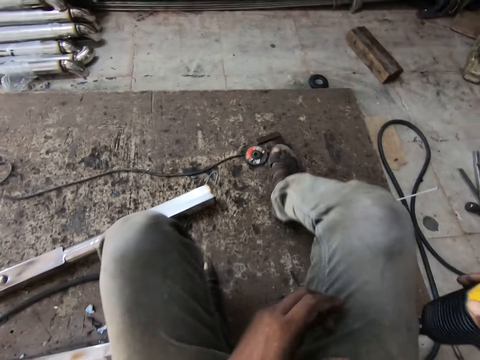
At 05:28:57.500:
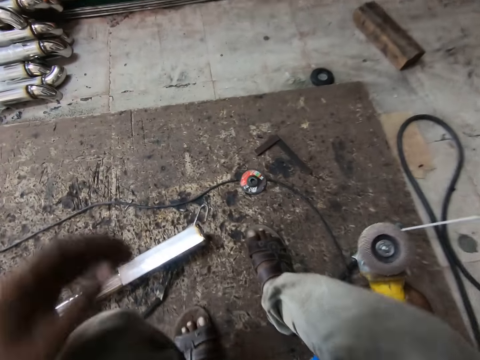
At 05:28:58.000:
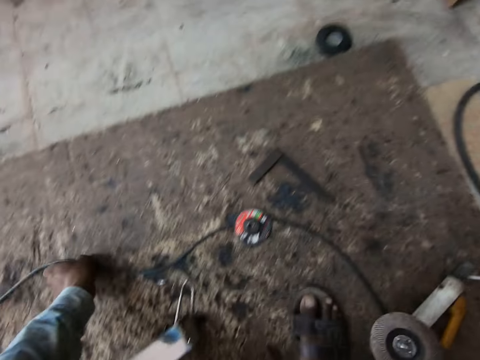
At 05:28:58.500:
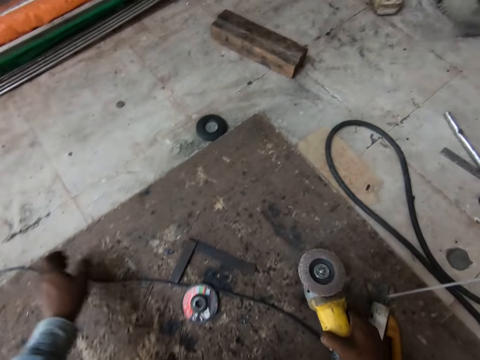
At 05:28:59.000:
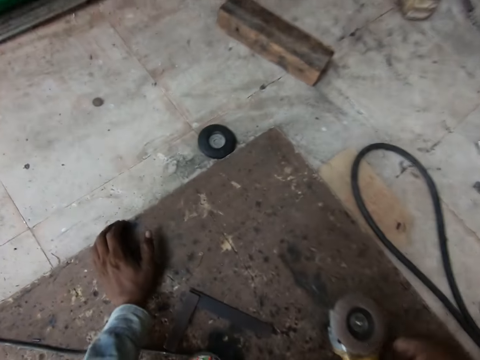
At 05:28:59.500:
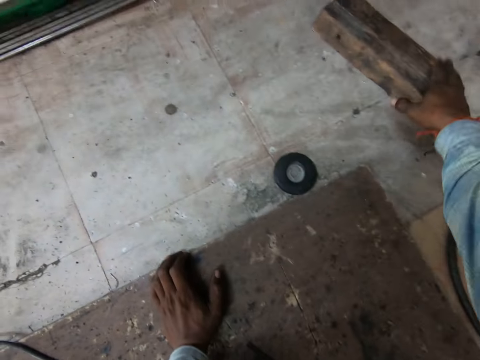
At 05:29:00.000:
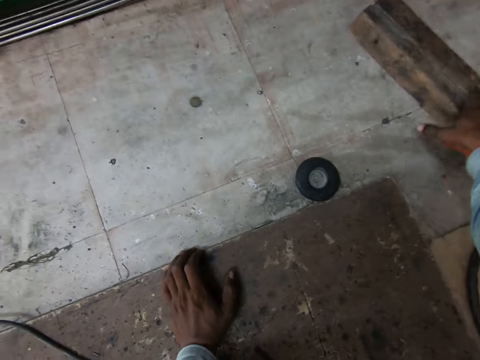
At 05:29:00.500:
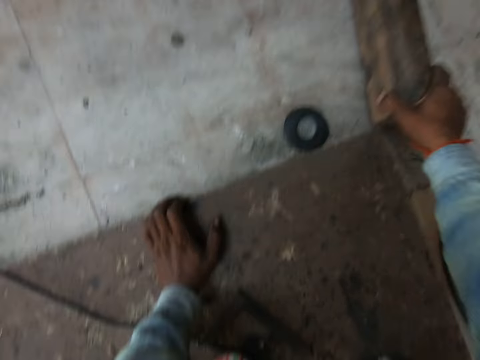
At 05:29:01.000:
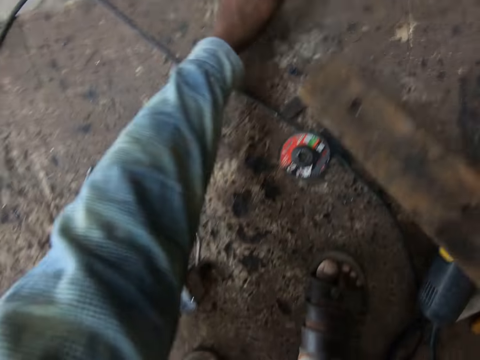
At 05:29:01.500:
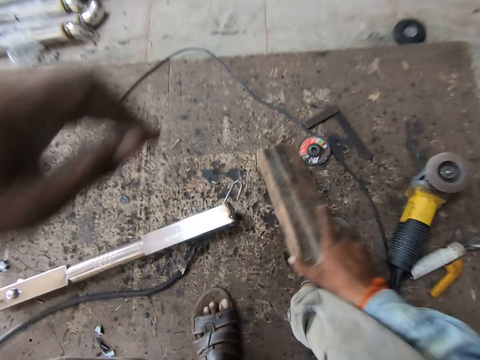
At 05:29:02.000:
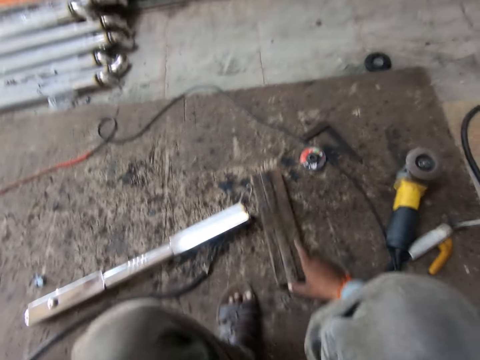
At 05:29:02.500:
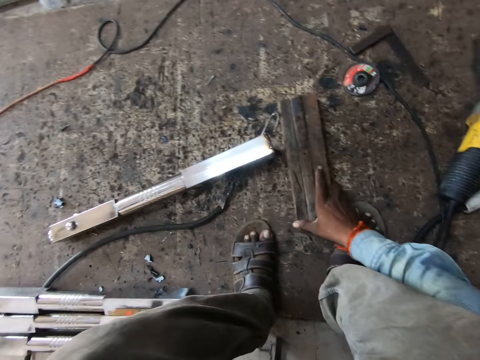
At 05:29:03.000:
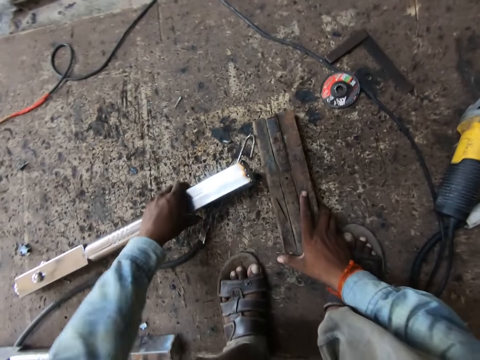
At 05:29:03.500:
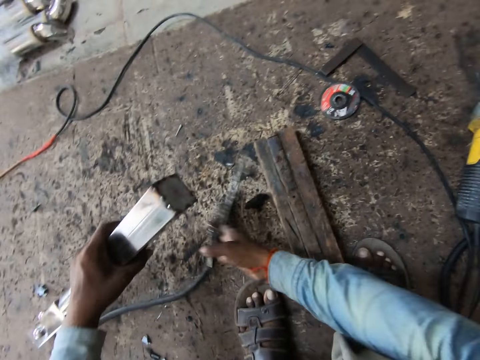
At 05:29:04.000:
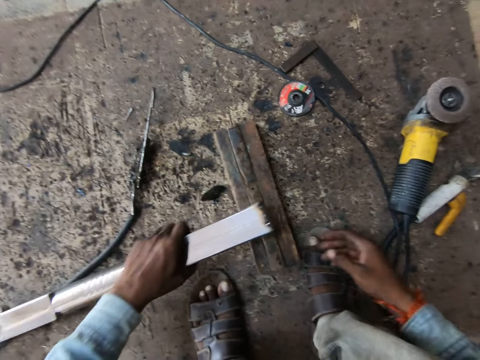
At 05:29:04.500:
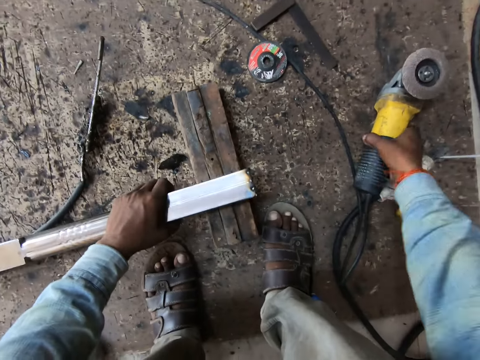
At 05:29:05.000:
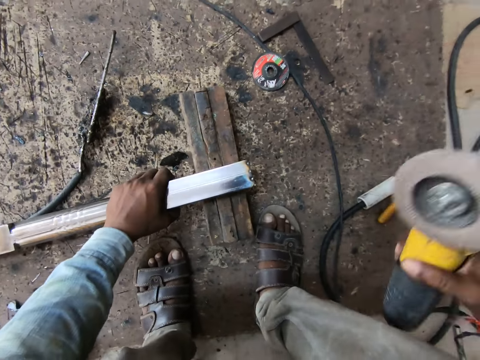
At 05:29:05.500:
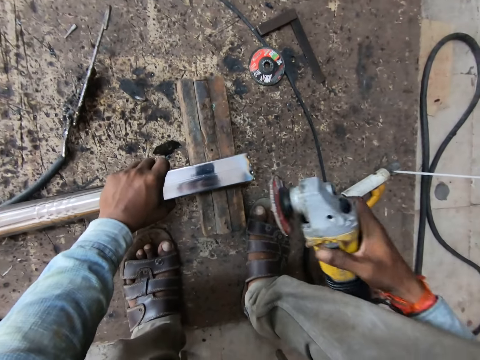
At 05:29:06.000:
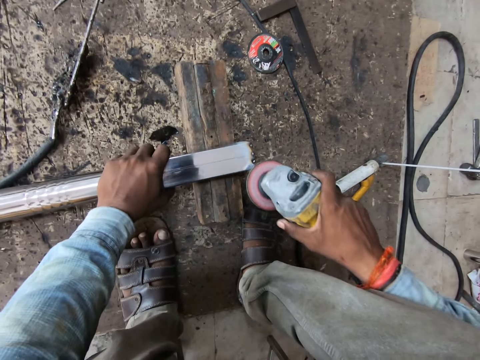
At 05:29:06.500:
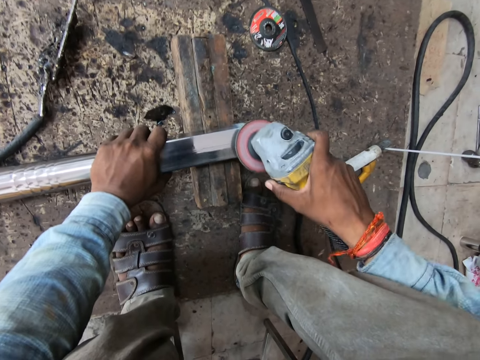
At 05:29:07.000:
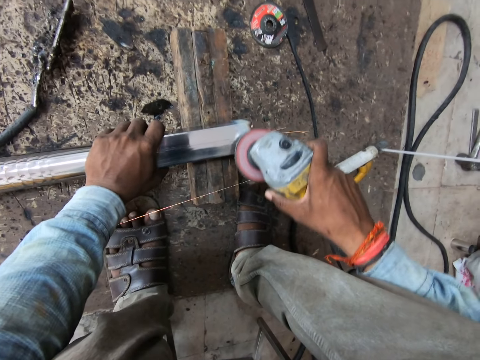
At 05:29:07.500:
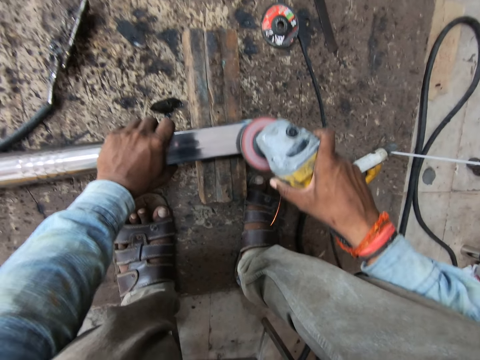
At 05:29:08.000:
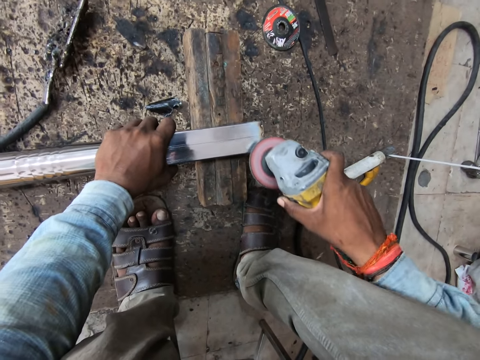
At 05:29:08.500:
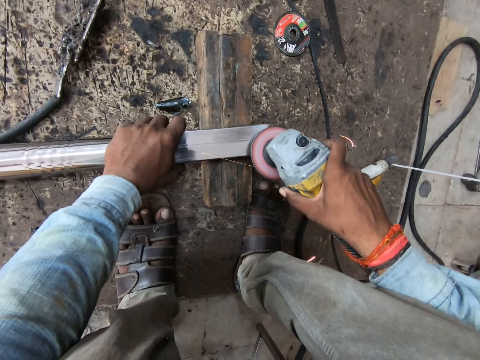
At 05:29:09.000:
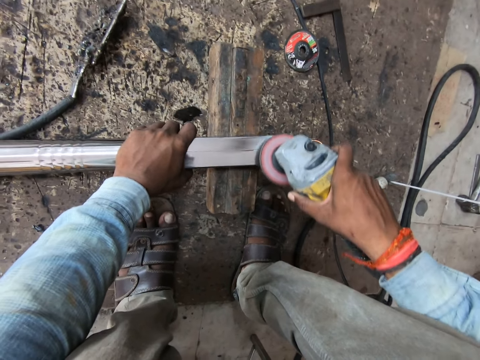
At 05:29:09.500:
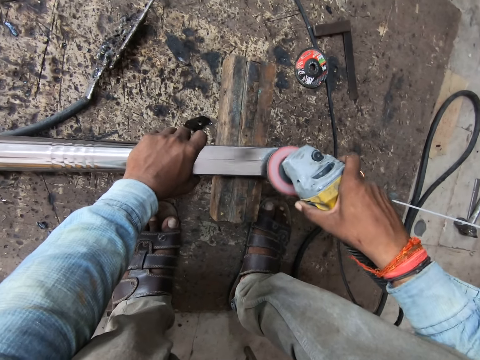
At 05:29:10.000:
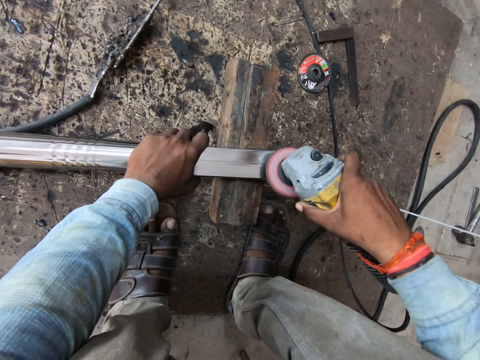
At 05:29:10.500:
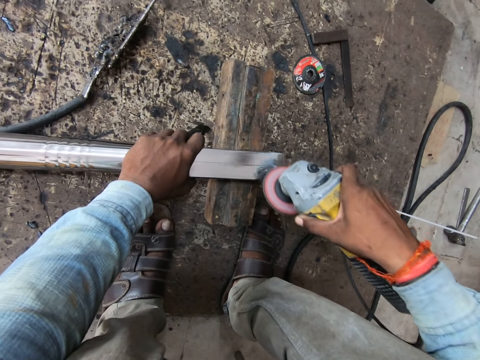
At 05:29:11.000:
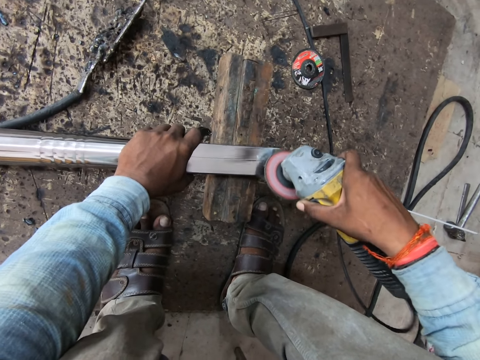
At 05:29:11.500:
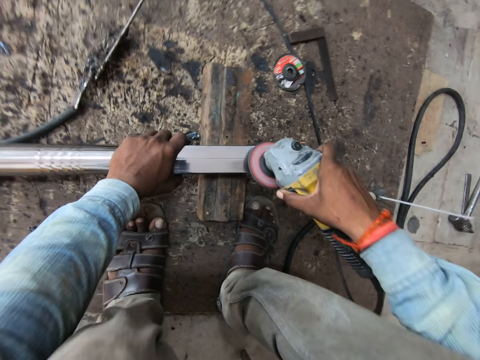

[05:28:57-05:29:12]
The camera wearer shifts a wire with his right leg. He moves the wire with his left hand. He drops the grinder on the floor. He picks up a plank on the floor with his right hand. He drops the plank on the floor with his right hand. He puts the aluminium rod or metal bar on the plank with his left hand. He picks up the metal bar with the left hand. He picks up the angle grinder on the floor with his right hand. He smoothens the aluminium rod with the angle grinder in his right hand.

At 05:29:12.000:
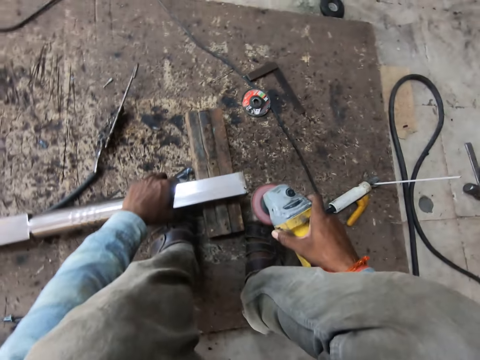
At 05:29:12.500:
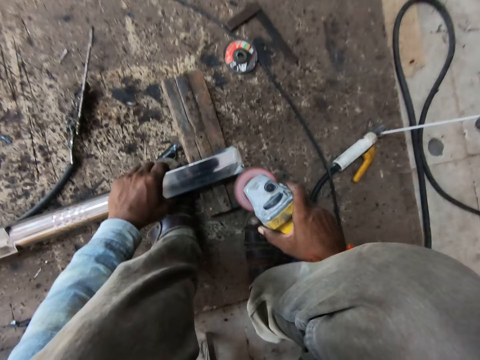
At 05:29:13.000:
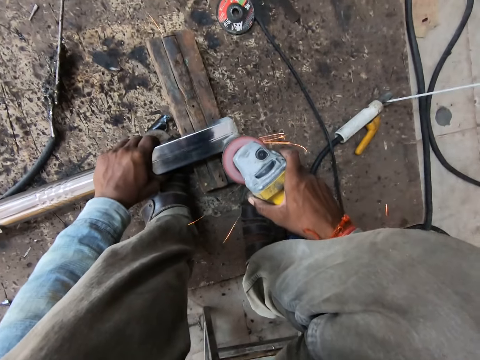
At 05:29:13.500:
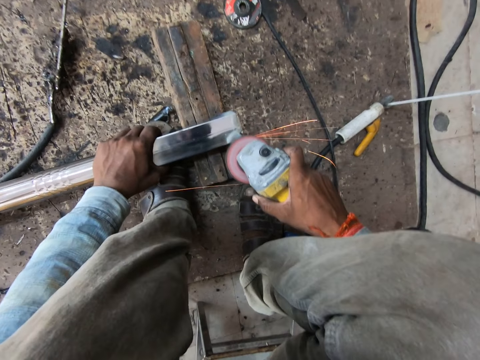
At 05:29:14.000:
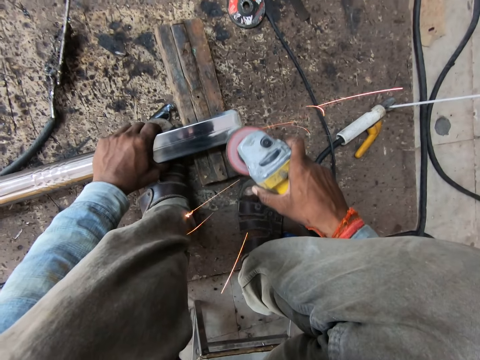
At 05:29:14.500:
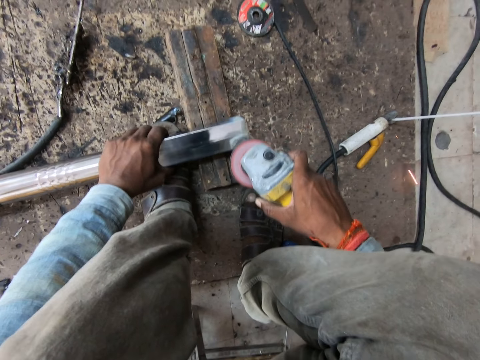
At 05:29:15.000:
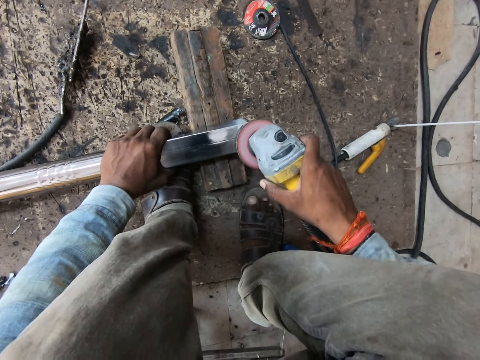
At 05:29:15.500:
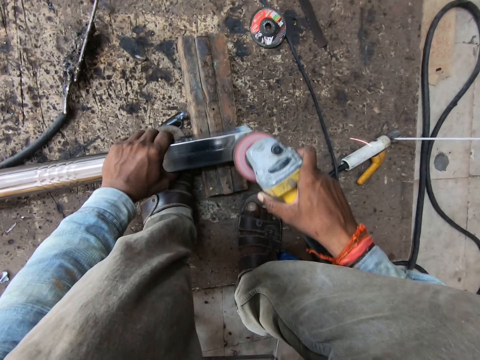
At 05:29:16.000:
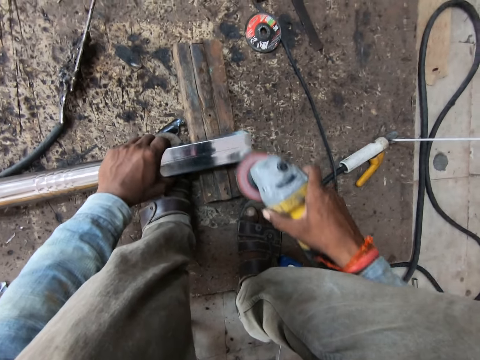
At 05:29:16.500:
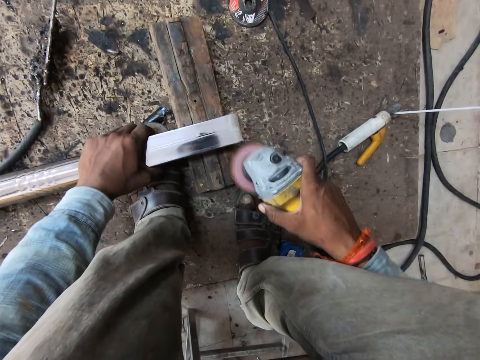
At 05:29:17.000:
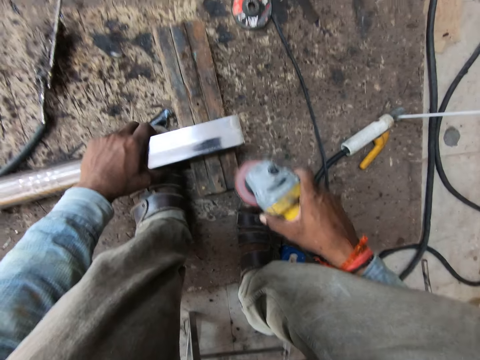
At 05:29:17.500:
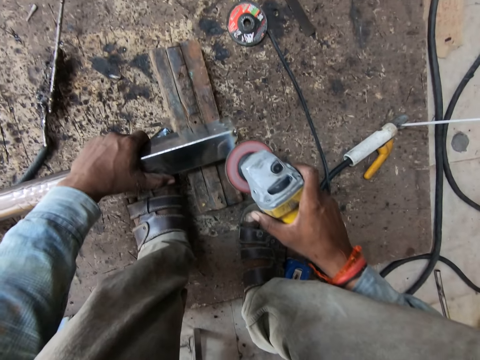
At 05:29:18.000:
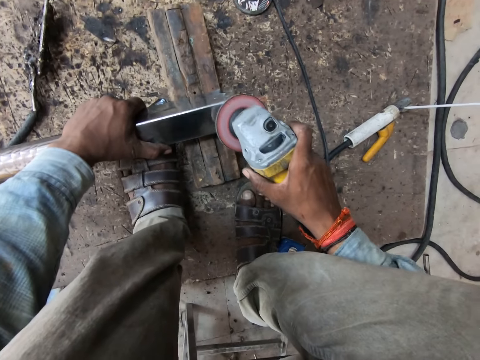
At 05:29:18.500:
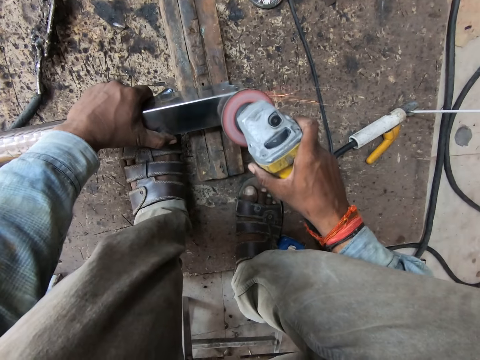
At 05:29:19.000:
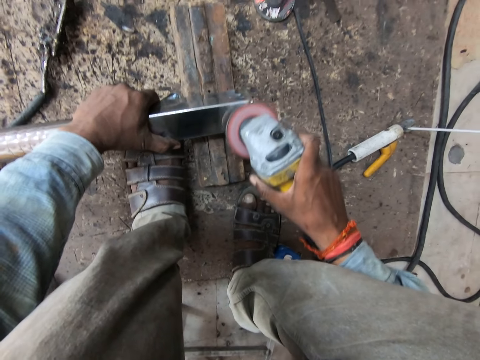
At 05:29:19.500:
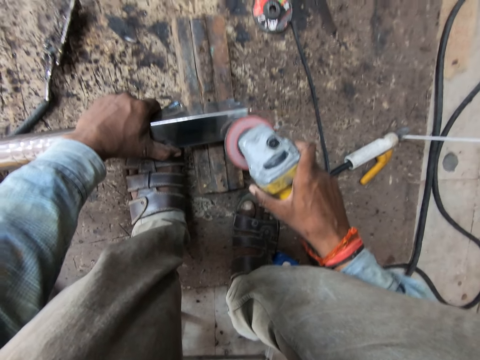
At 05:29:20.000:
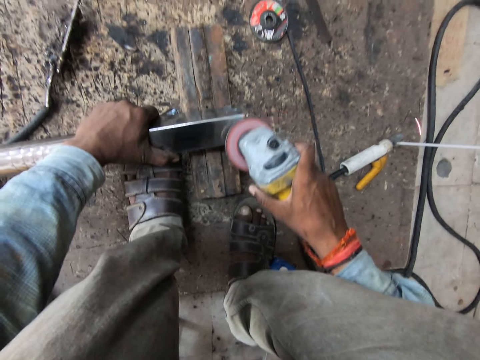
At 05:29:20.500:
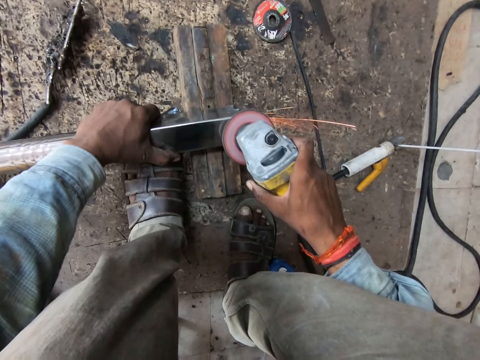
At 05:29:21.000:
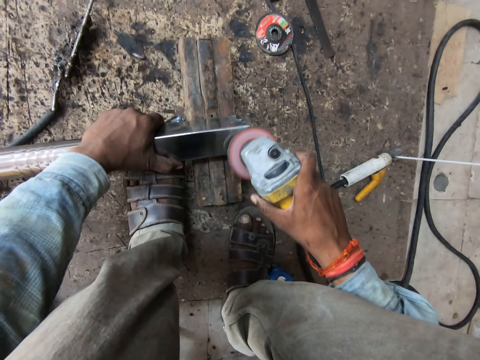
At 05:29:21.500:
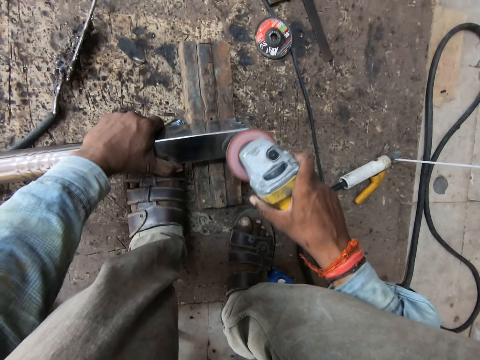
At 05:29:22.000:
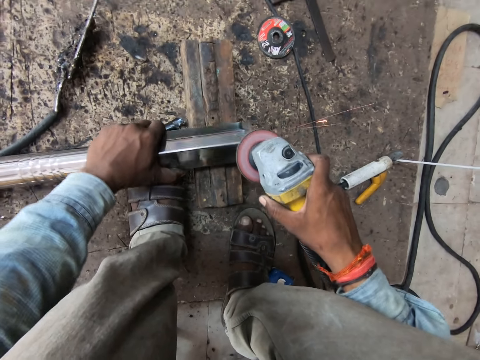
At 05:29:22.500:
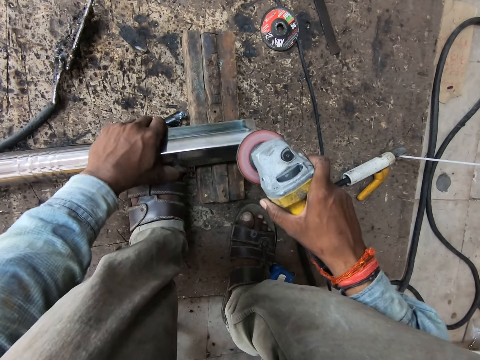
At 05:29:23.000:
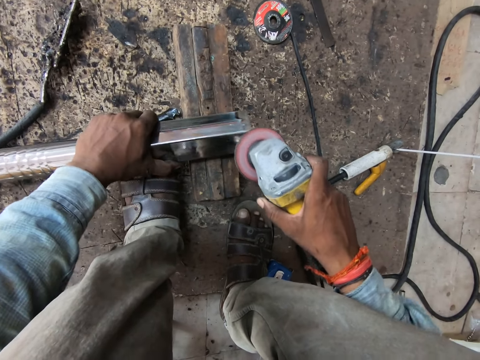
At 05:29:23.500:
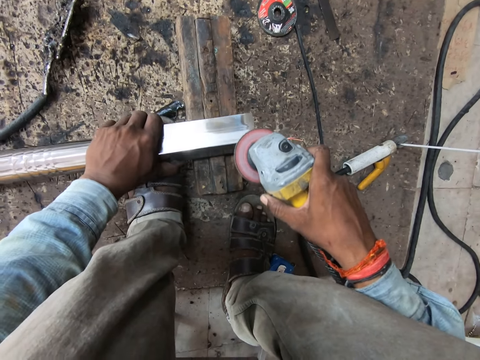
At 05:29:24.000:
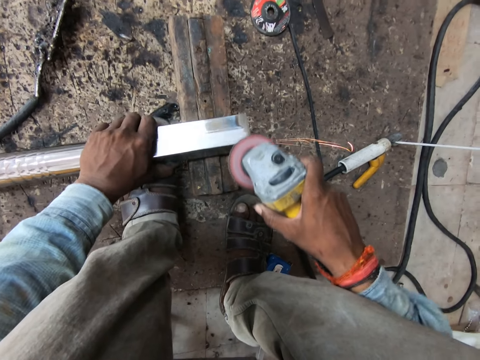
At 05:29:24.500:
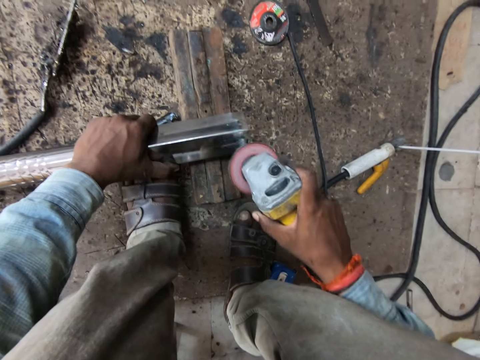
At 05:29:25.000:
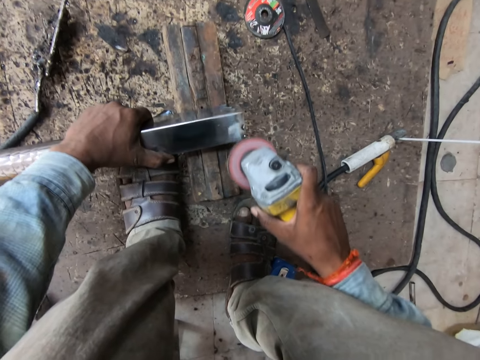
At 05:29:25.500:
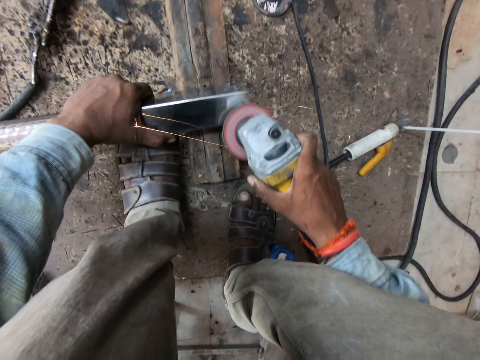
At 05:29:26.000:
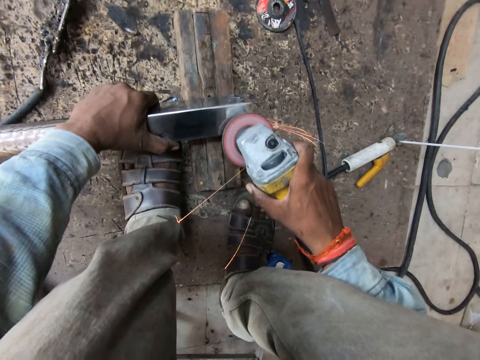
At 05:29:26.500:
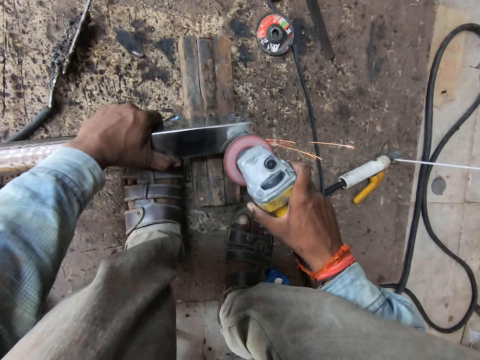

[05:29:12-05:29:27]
The camera wearer turns the metal bar with the left hand. They grind the metal bar using a grinder tool.
